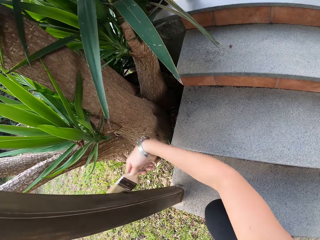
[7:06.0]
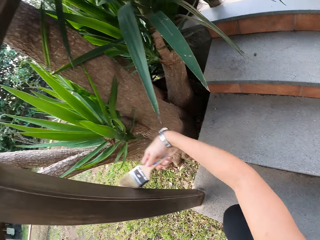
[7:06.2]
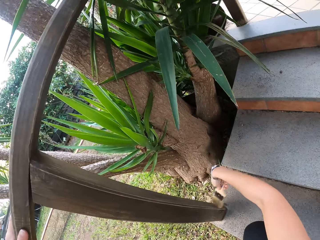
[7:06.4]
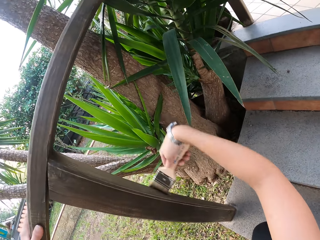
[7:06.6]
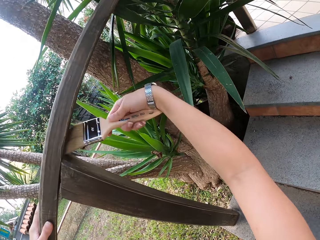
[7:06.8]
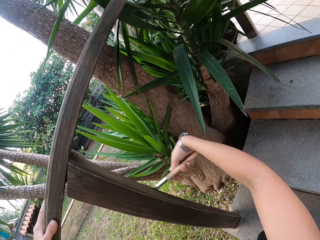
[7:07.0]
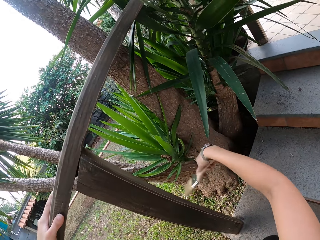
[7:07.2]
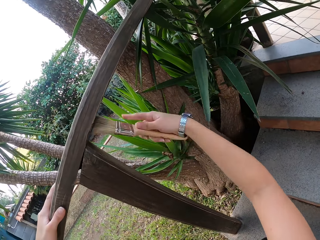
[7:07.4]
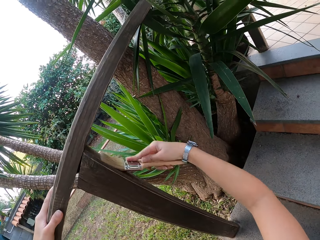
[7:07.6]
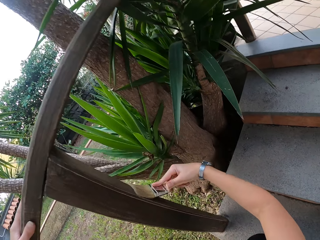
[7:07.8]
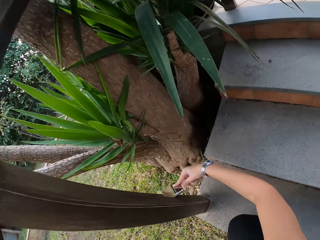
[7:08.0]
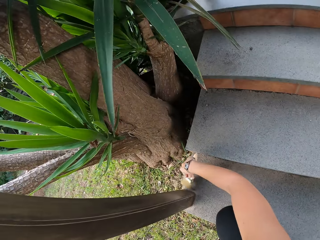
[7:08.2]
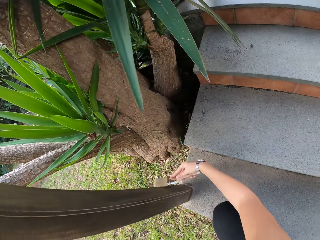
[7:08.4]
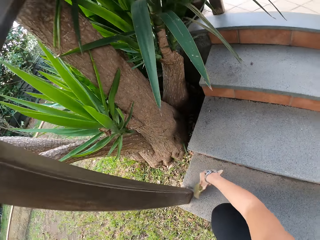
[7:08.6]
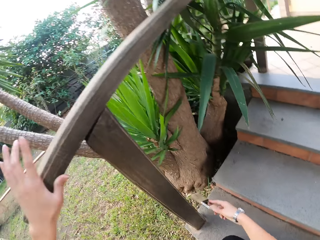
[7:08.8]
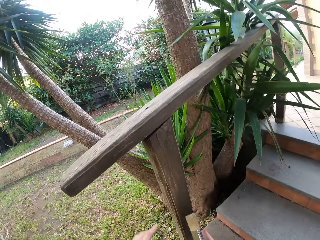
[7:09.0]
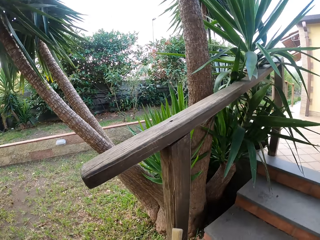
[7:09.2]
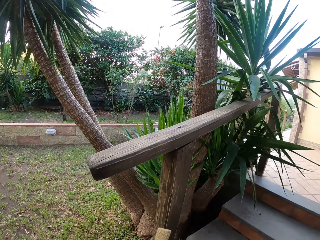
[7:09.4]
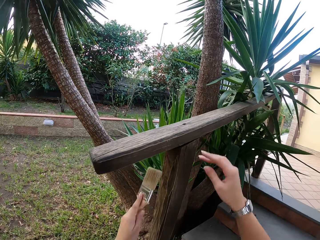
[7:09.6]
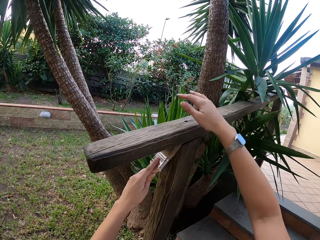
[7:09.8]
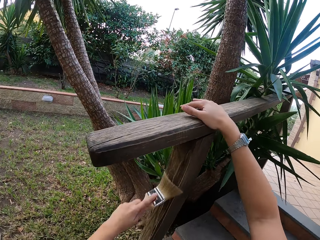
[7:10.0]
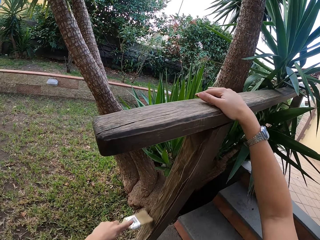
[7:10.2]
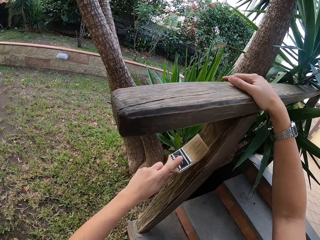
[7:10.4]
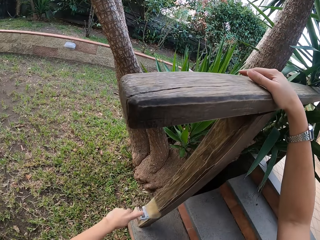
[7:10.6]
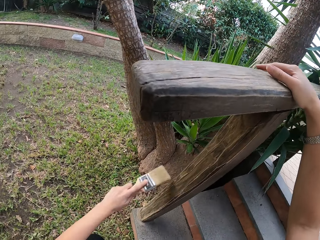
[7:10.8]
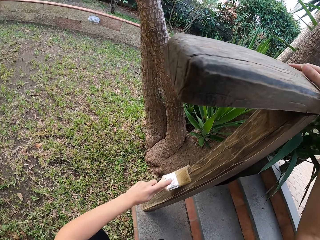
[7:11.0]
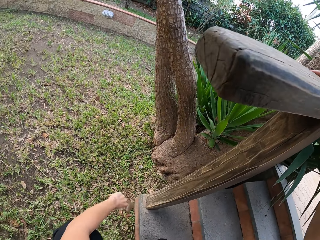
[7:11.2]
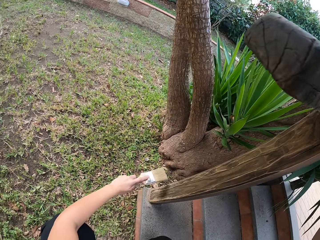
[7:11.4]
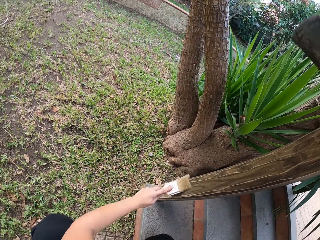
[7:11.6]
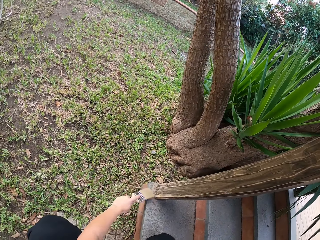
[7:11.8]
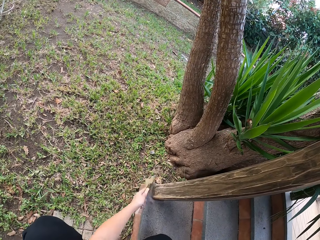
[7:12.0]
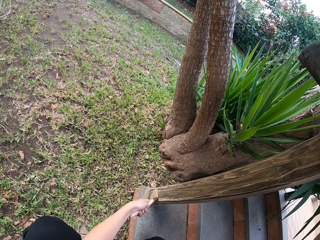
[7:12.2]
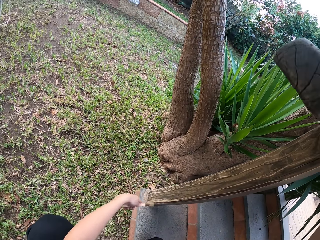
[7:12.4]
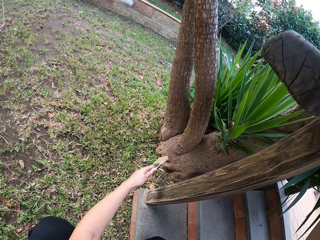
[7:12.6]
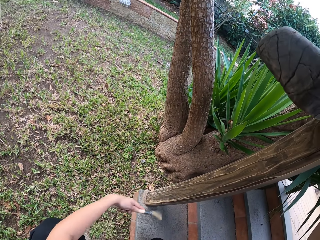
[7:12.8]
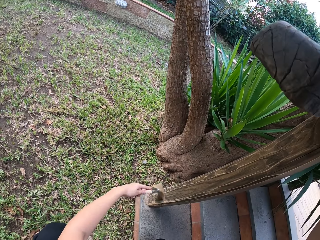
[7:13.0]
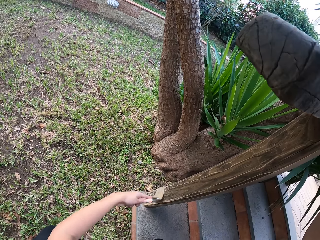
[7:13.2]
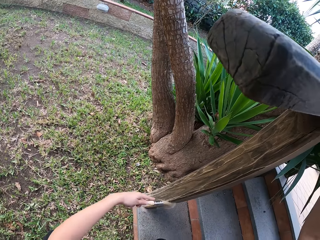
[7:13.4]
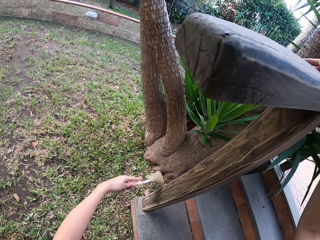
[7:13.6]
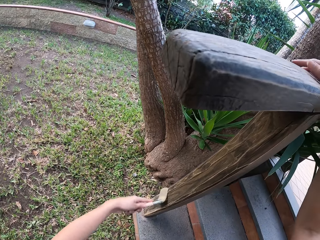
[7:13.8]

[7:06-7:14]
The camera wearer moves the paintbrush to her left hand. She holds the handrail with her right hand. She wipes the wooden handrail with the paintbrush in her left hand.

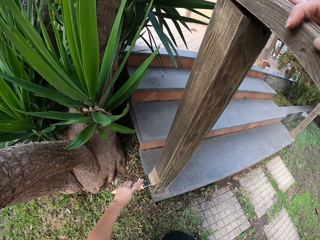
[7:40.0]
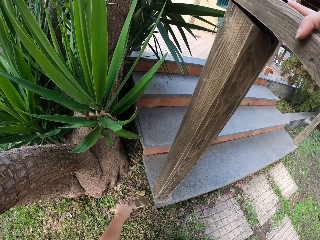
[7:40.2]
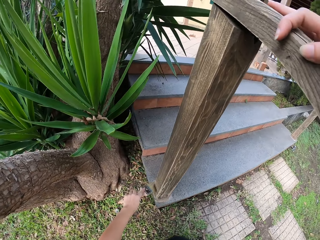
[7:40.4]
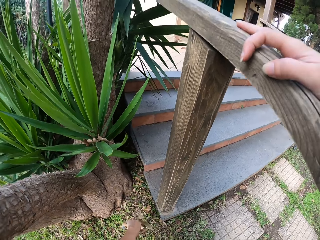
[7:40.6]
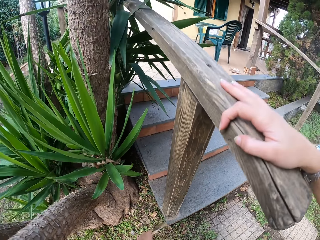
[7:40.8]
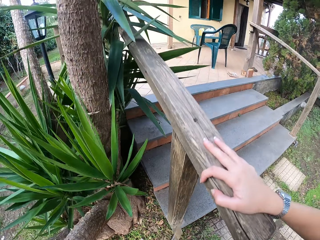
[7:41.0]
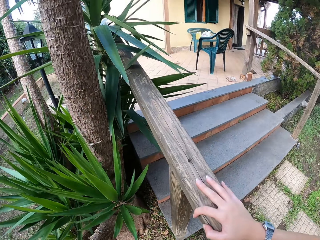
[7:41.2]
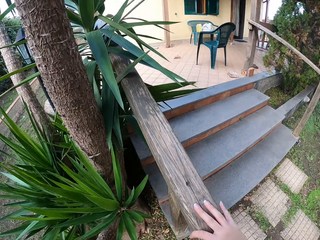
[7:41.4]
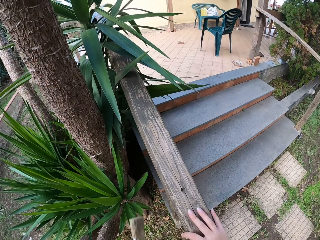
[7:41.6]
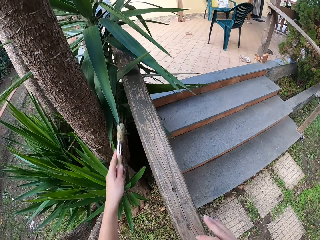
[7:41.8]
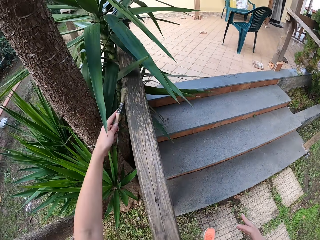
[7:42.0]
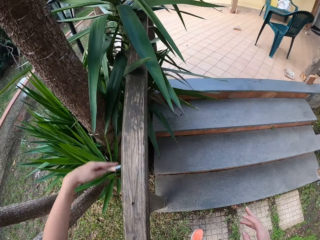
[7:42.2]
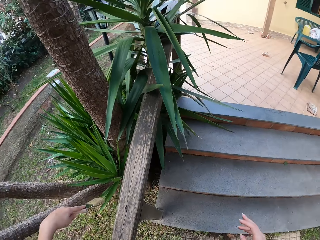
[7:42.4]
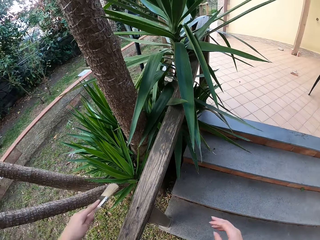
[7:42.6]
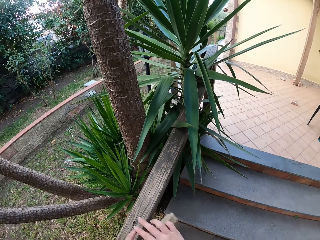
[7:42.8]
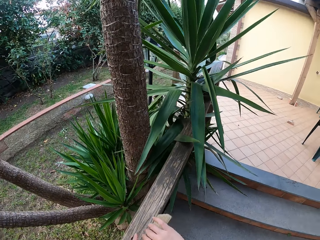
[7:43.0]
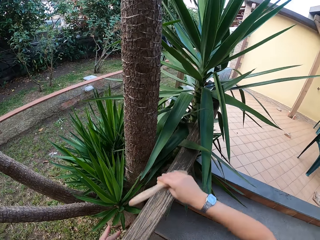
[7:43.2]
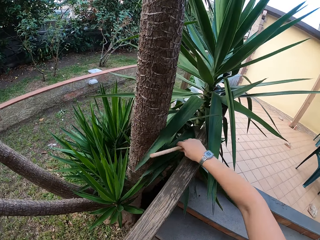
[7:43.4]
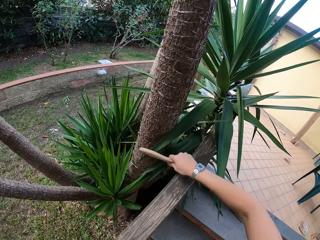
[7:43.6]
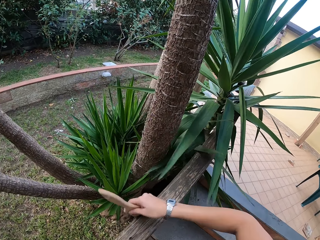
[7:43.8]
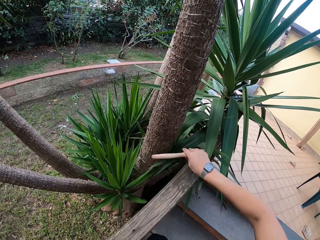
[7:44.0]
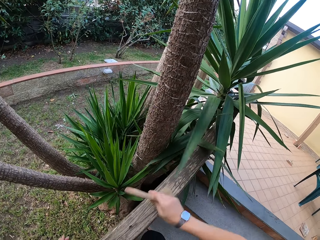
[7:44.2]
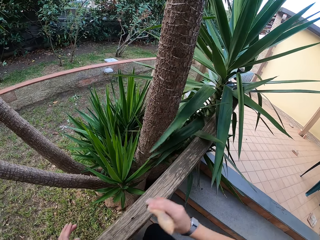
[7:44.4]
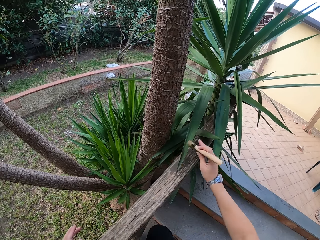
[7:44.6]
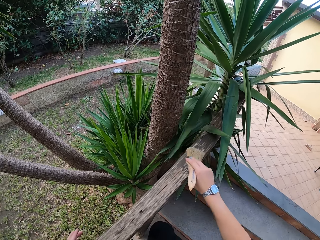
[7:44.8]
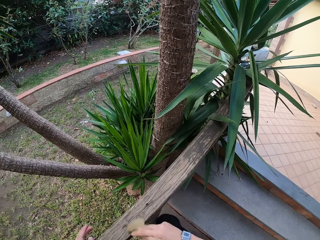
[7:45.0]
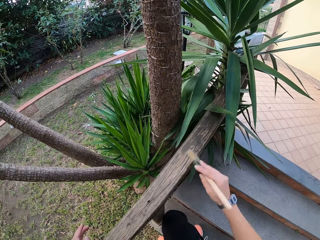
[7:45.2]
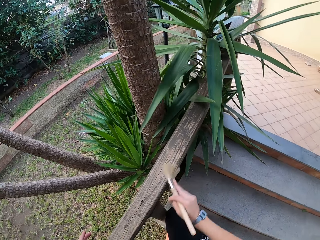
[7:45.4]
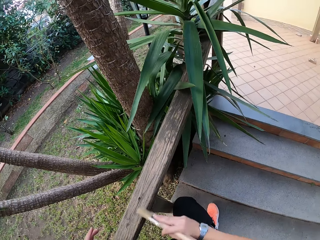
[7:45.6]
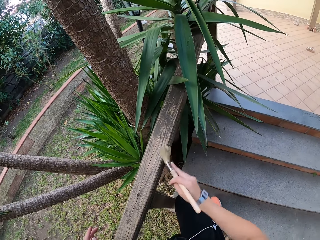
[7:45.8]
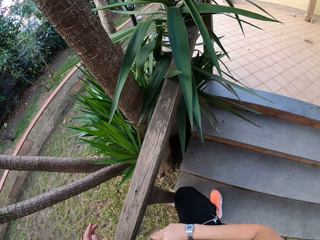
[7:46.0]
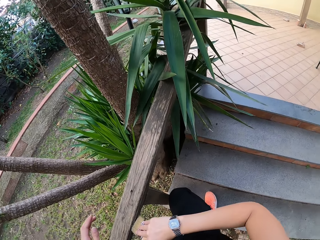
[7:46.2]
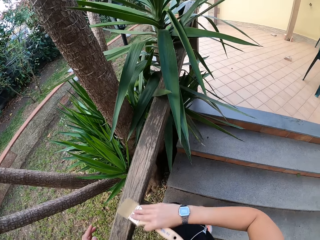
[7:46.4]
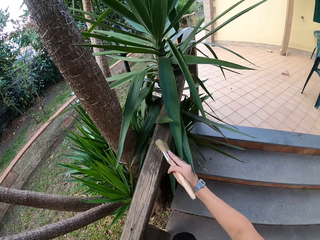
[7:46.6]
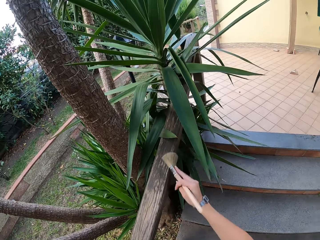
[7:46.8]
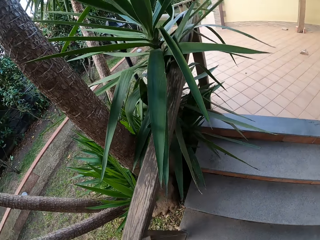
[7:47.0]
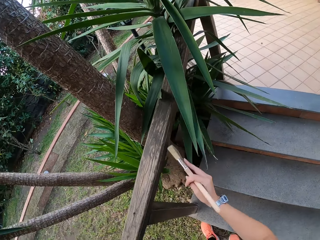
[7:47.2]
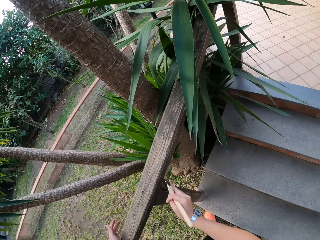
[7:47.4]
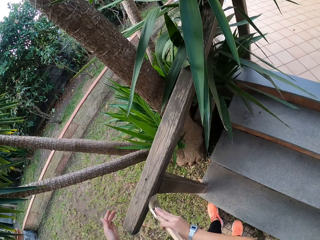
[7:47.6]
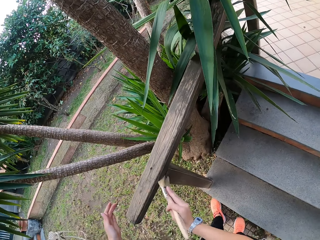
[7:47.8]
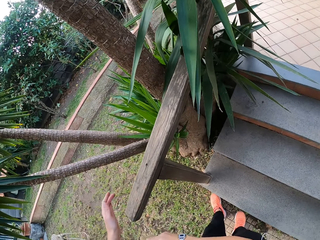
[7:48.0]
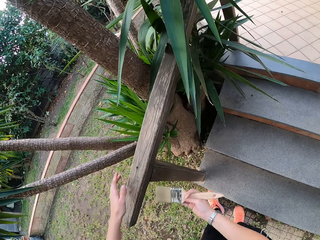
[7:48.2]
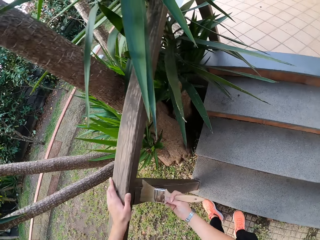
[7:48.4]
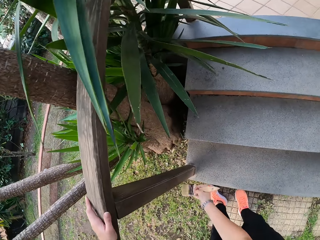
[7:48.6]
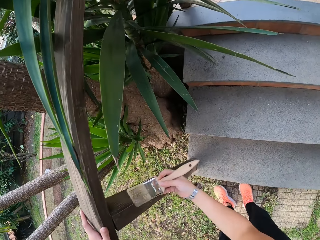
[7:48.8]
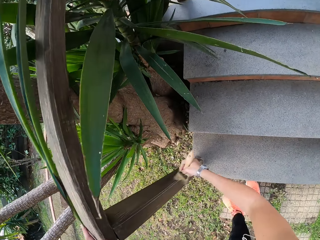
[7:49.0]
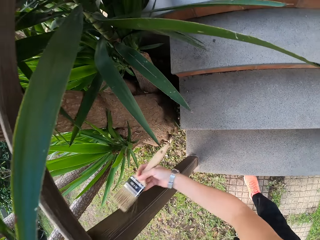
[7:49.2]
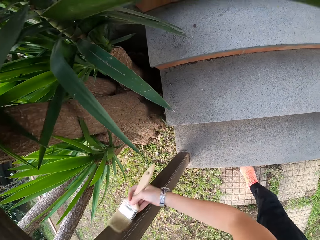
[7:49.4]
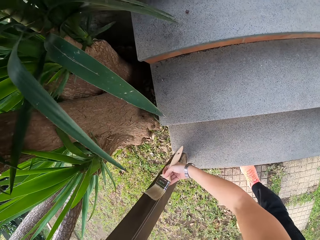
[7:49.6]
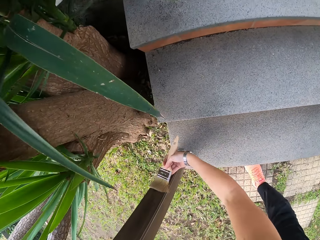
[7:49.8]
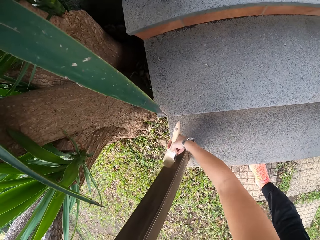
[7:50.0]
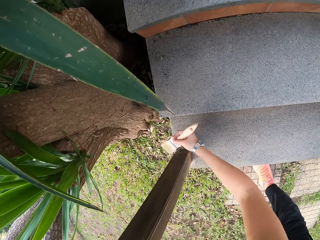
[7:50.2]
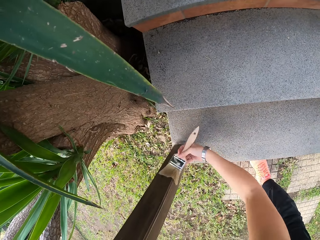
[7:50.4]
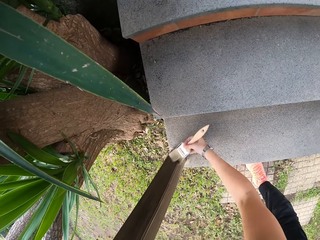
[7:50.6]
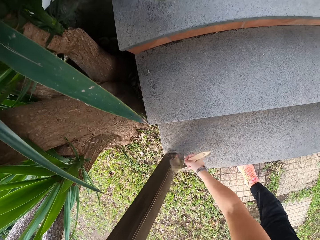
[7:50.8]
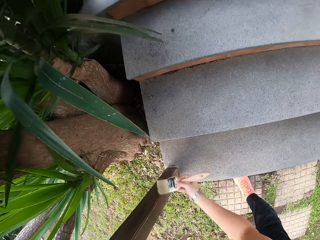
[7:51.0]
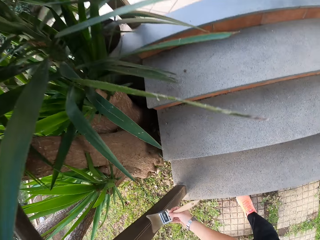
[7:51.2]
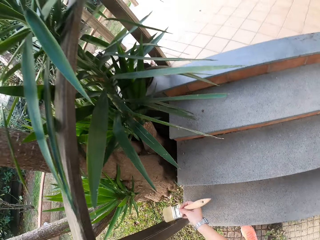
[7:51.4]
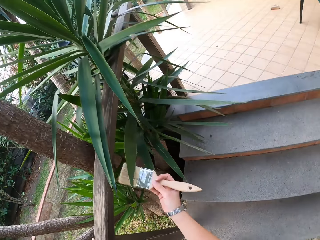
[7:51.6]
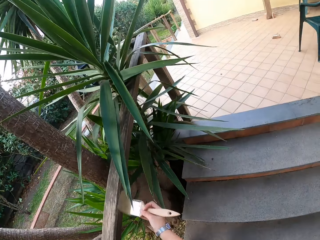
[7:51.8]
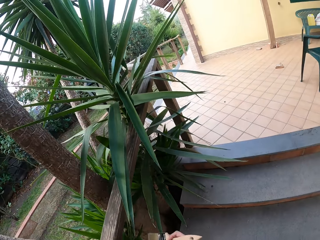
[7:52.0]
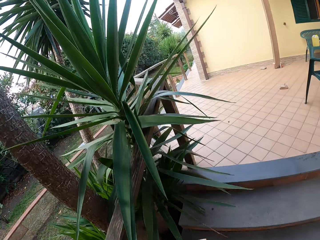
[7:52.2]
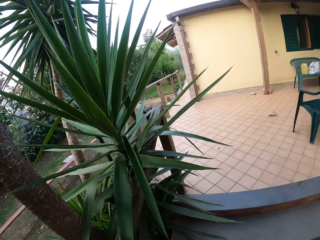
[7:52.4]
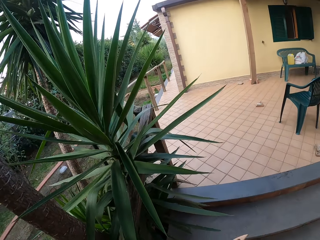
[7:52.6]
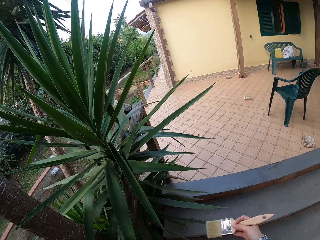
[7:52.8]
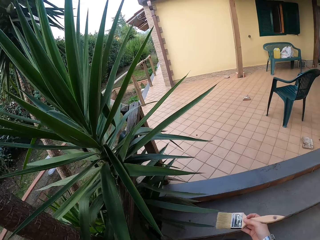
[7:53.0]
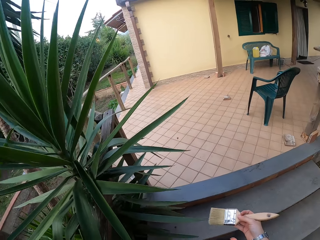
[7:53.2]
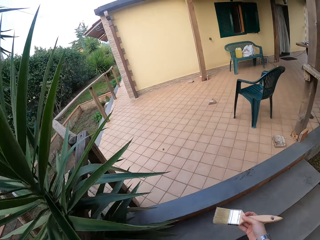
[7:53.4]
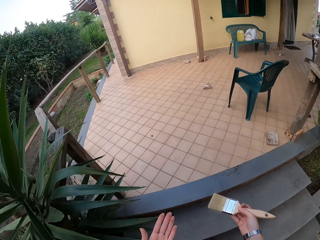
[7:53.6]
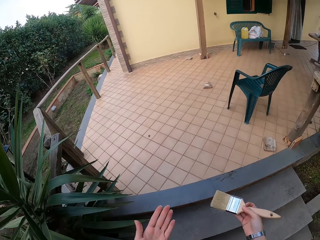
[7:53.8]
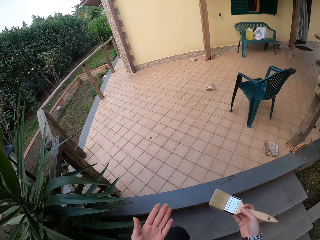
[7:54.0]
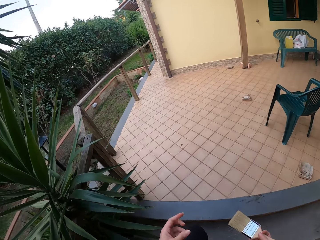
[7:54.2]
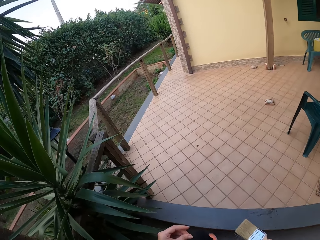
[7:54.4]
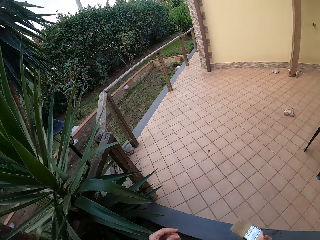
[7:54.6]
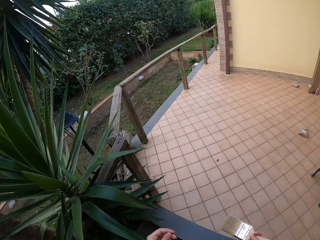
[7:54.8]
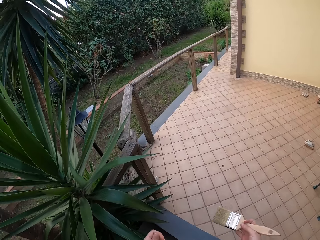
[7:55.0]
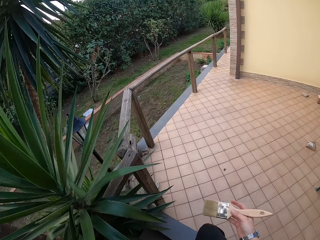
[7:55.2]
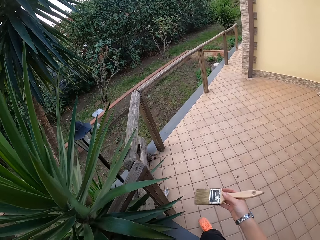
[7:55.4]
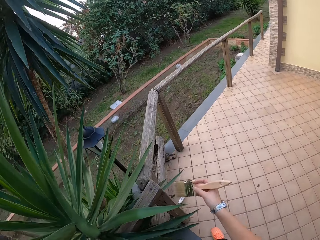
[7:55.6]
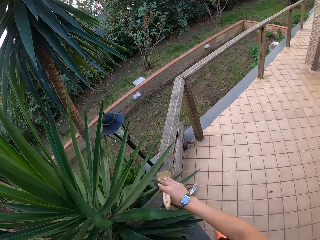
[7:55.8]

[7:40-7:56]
The camera wearer looks around. She brushes the wood with a paintbrush. She moves the paintbrush to her right hand. She wipes the wooden handrail with the paintbrush in her right hand. She touches the handrail with her left hand. She holds the wood with the left hand. She brushes the wood with the paintbrush. She walks around, looks at the left hand and walks around.
